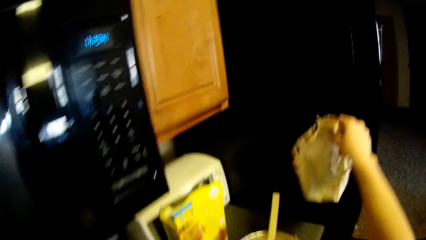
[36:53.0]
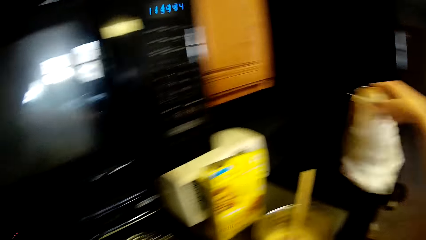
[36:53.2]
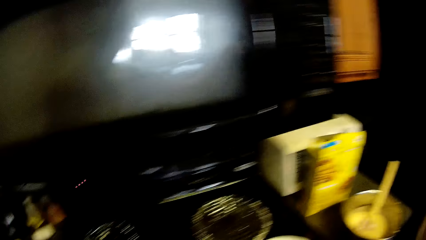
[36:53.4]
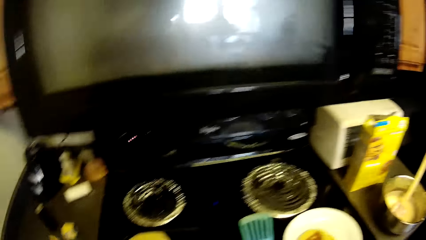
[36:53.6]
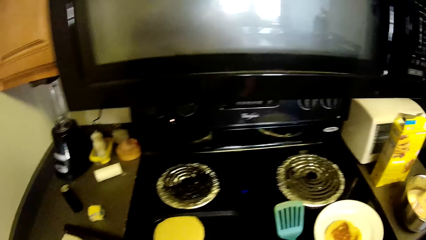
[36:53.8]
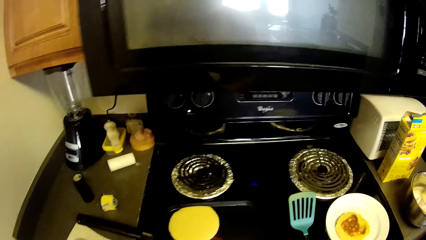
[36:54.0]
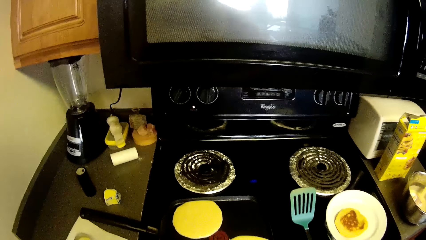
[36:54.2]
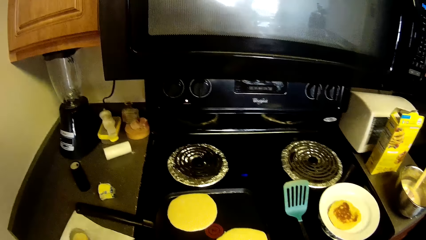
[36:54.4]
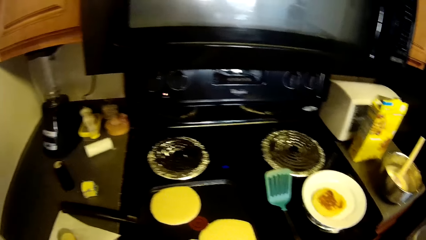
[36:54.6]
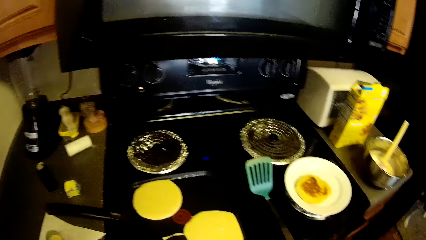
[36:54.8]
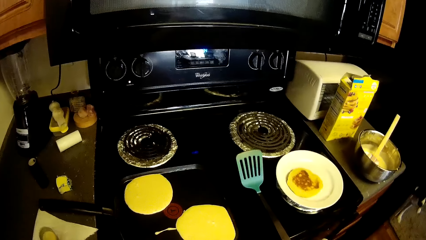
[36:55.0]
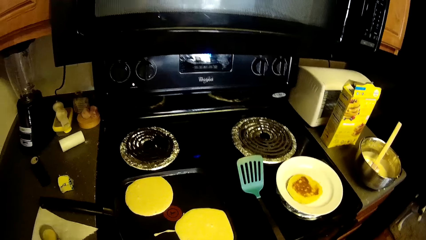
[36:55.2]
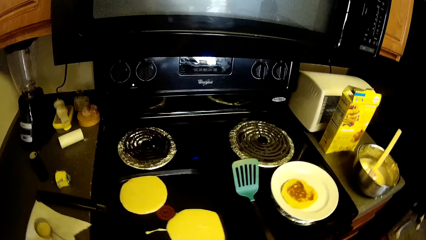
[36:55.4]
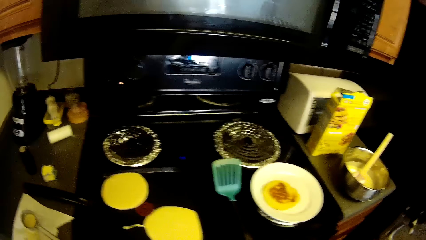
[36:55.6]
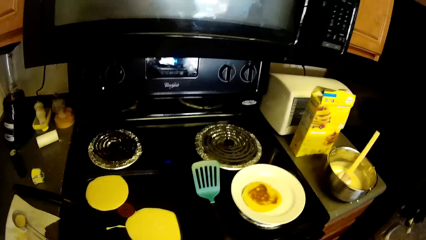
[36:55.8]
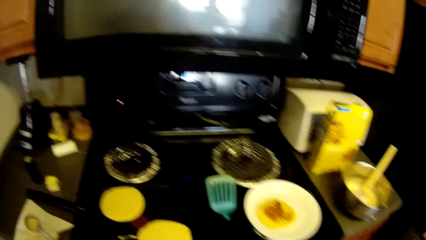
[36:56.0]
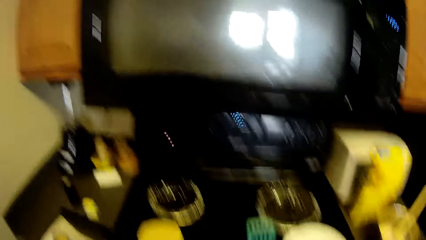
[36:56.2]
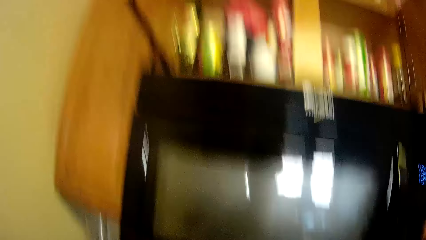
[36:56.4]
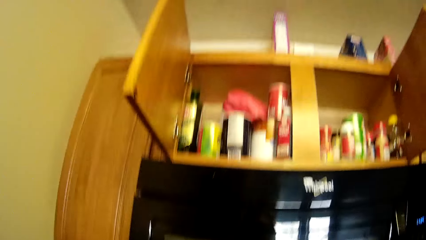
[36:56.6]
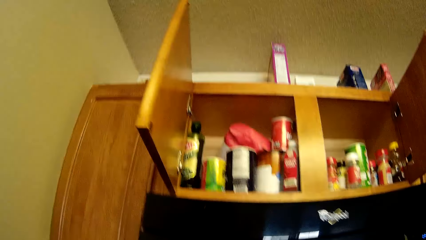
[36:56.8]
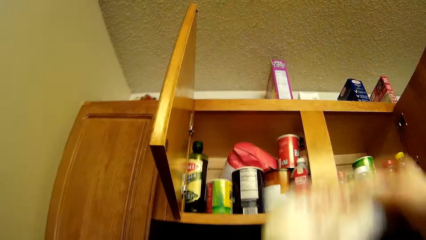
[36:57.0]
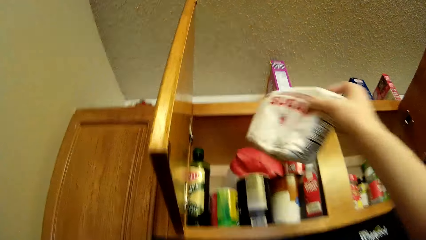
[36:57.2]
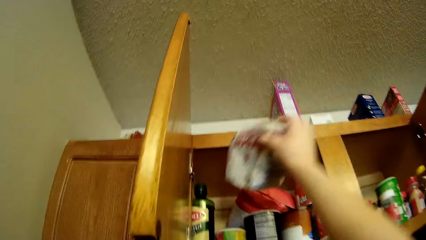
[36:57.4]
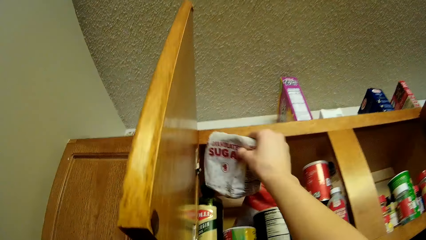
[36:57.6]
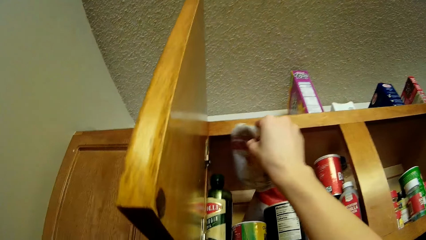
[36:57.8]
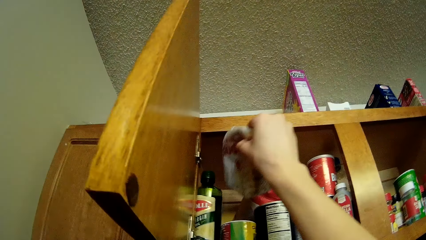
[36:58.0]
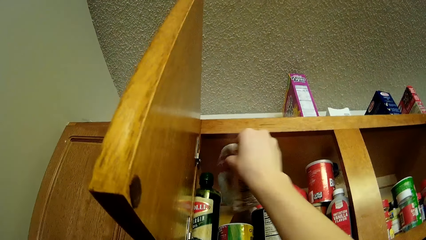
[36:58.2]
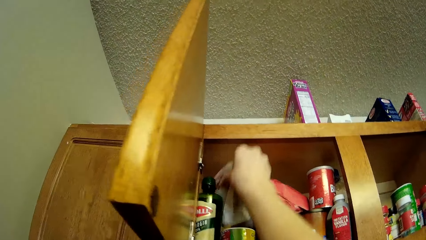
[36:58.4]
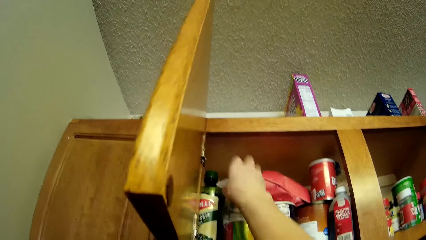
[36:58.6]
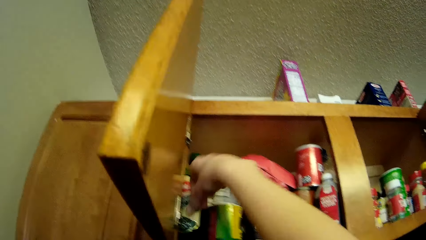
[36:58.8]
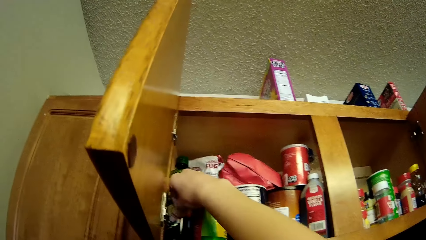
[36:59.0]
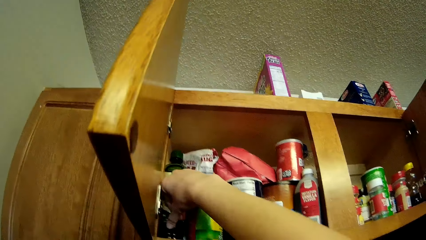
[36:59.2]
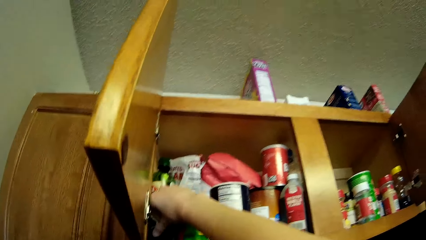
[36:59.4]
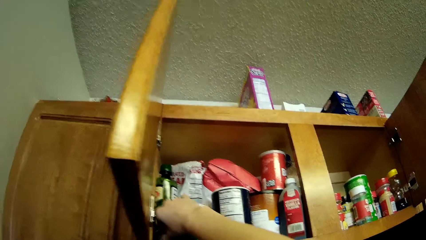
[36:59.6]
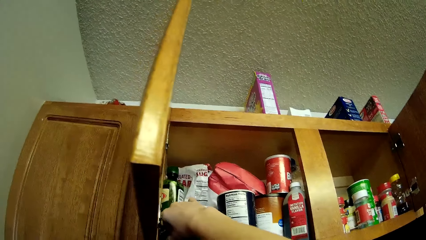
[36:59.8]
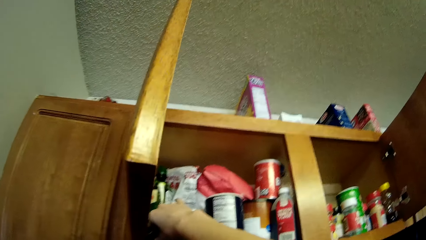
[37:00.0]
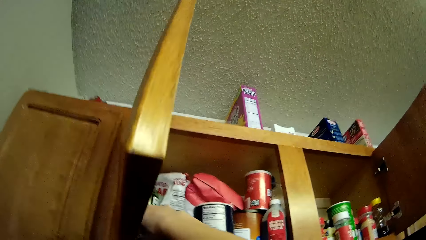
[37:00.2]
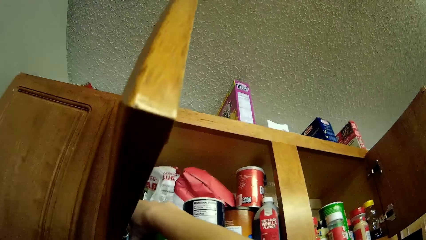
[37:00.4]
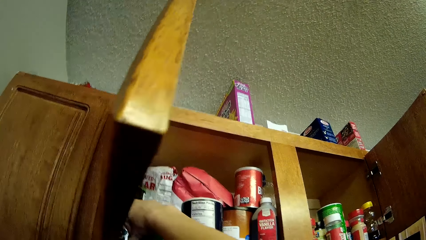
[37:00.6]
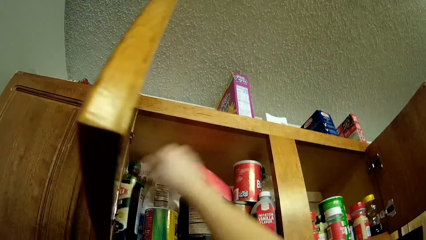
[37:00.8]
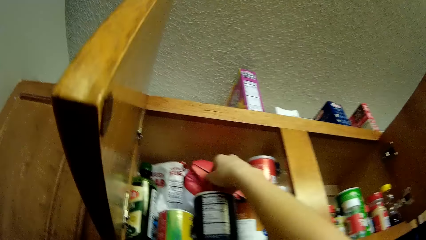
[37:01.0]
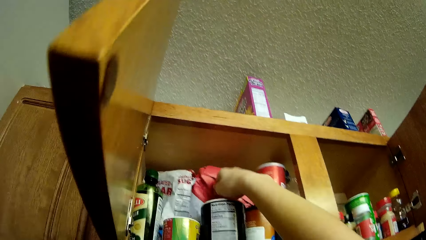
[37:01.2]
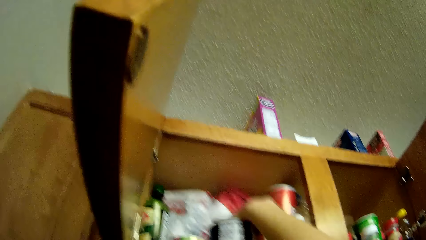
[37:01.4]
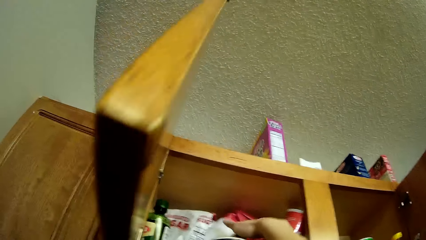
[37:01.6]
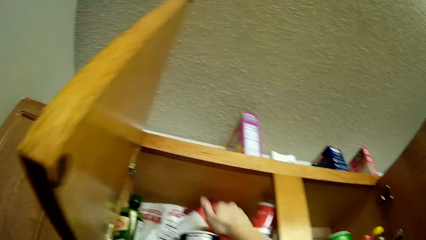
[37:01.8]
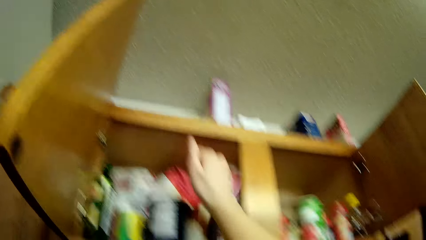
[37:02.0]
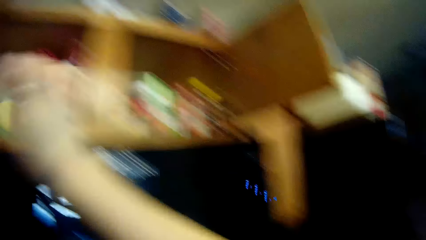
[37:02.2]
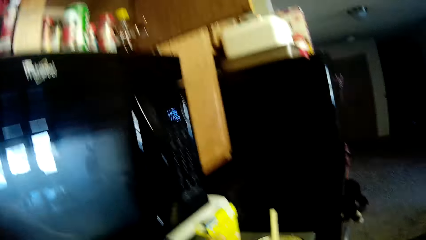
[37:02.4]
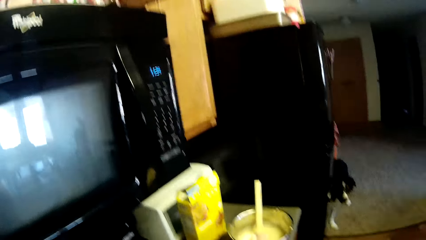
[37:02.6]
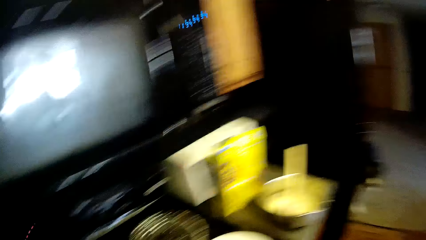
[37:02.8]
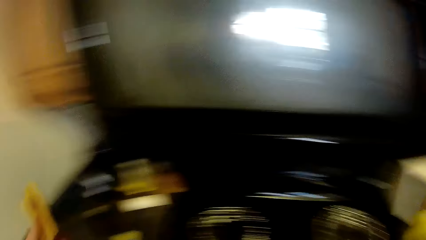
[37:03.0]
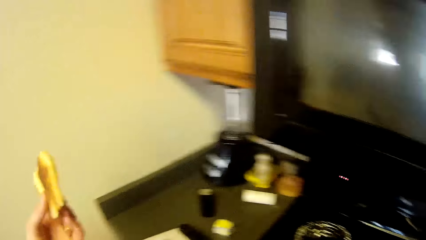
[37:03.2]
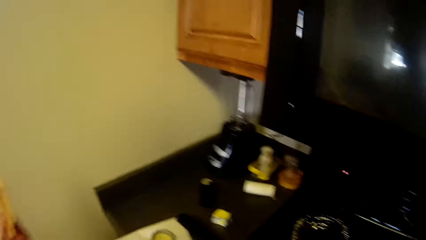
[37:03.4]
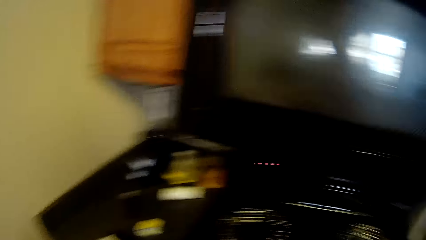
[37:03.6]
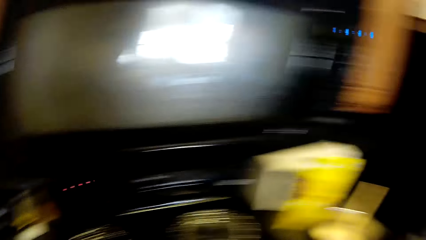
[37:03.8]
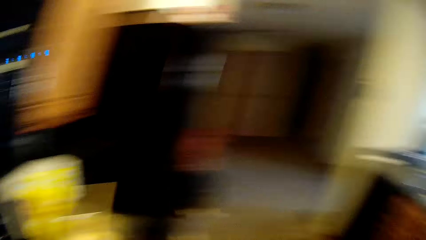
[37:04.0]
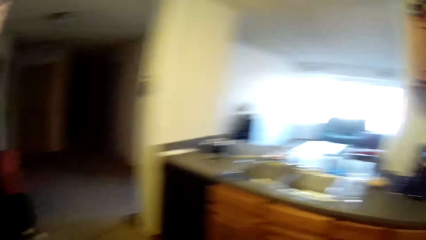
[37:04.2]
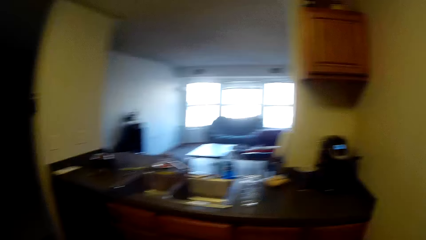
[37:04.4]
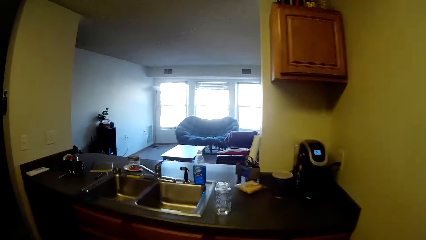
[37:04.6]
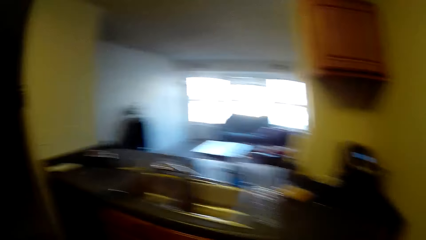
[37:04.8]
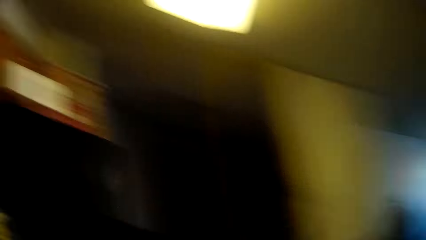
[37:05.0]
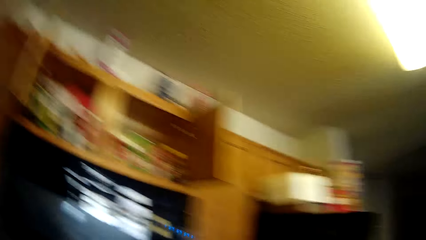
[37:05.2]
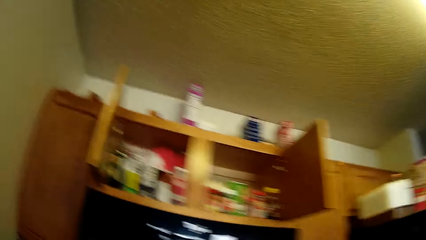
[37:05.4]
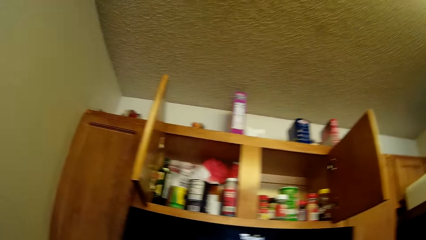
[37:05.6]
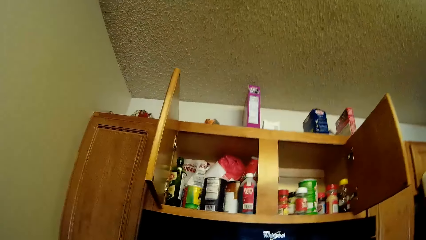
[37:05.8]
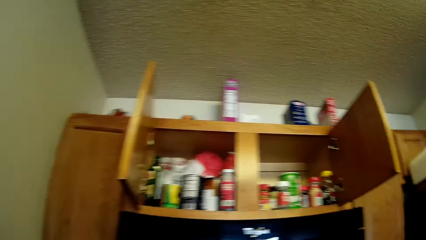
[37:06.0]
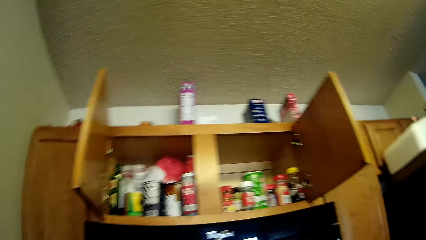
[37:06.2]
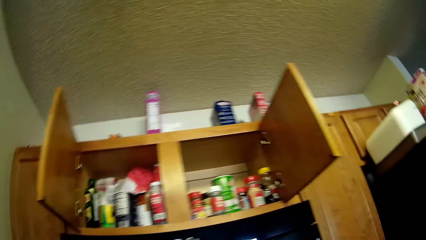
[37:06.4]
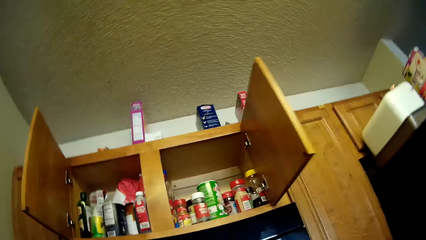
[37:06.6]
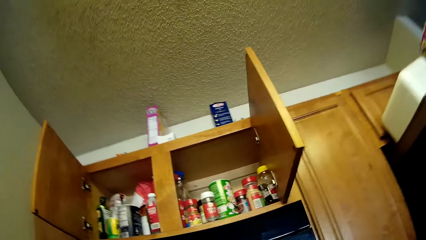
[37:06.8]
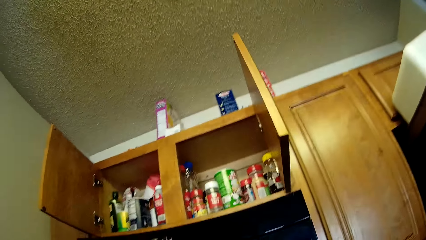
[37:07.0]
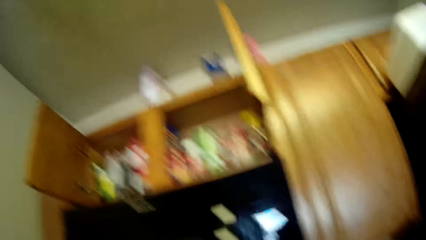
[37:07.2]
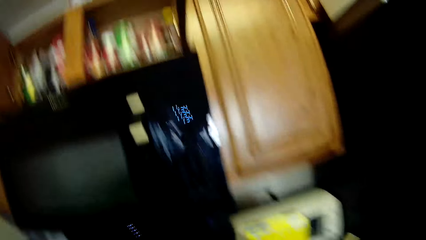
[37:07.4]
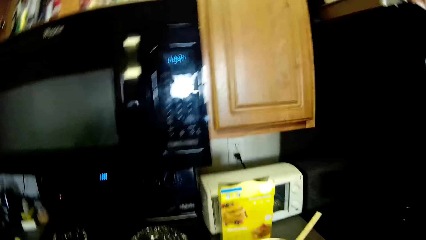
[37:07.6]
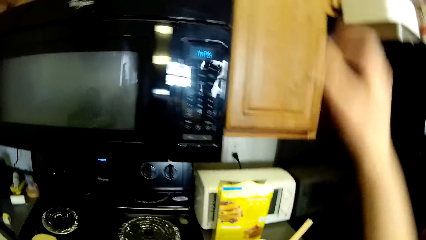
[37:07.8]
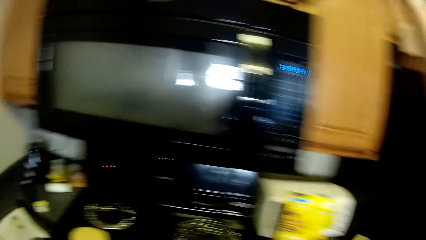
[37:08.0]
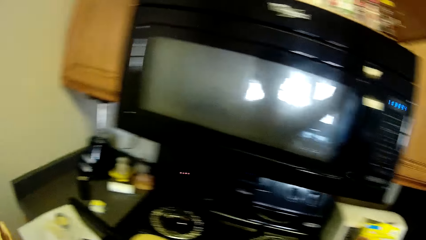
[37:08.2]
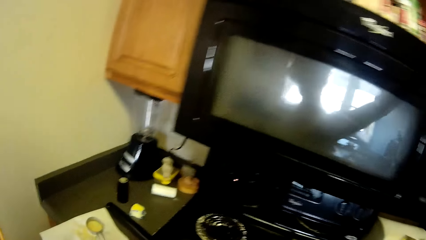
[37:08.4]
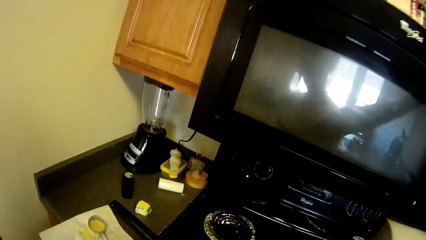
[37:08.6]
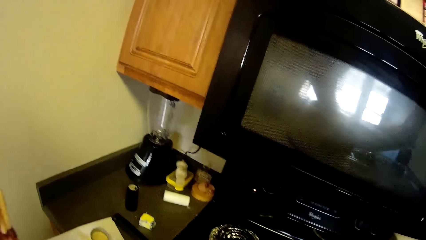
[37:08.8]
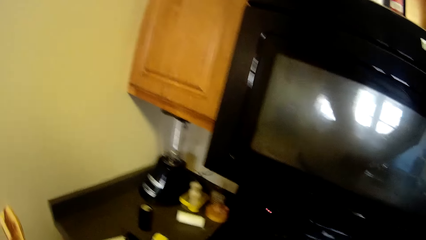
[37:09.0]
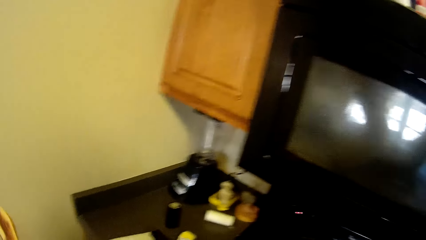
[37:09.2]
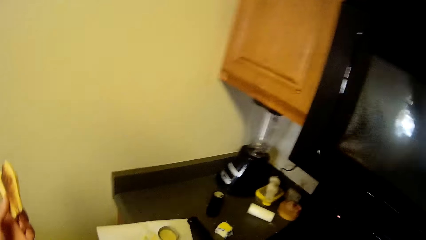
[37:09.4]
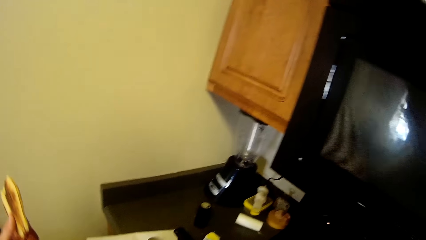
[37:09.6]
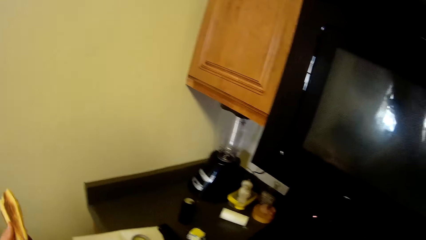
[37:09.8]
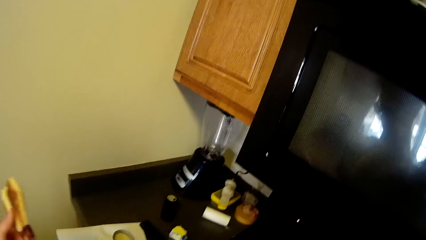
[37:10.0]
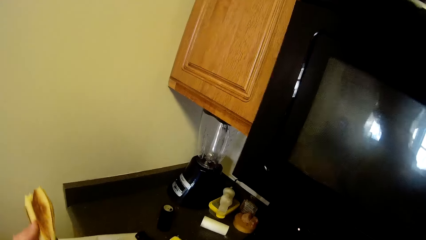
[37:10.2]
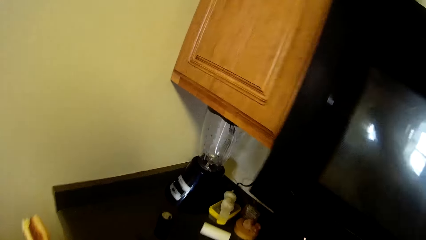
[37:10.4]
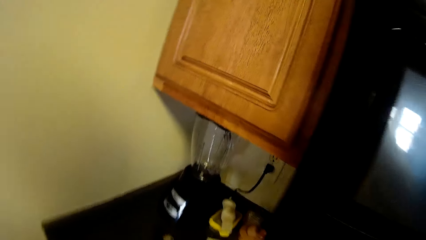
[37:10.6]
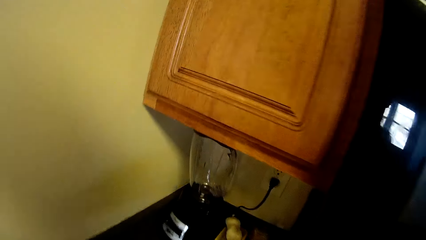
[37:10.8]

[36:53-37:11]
The camera wearer picks up a packet of sugar from a kitchen counter. They look around the kitchen counter. They put the packet of sugar in a wall cabinet. They adjust items in the kitchen cabinet. They look around a kitchen. They pick up a can from the kitchen cabinet.
